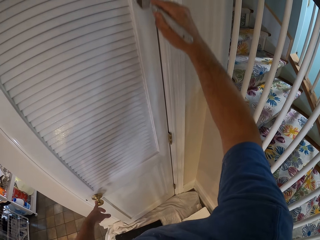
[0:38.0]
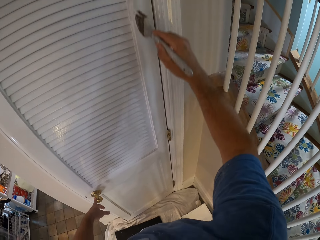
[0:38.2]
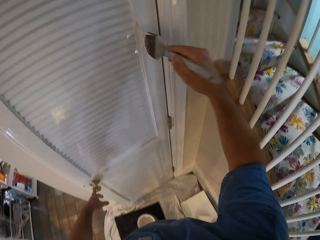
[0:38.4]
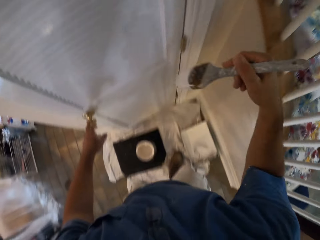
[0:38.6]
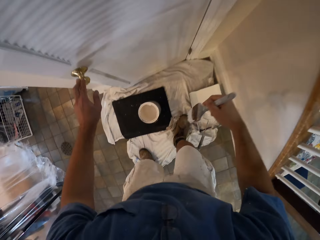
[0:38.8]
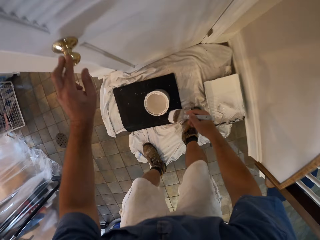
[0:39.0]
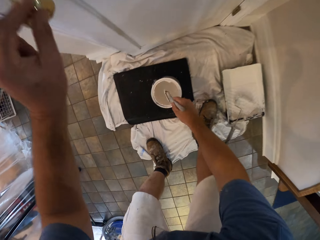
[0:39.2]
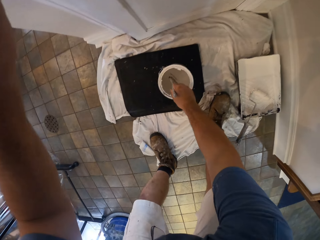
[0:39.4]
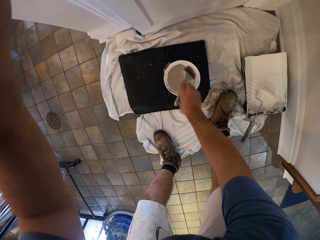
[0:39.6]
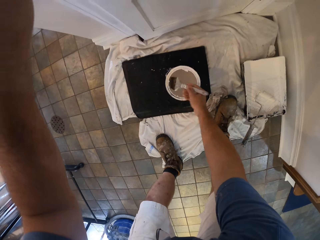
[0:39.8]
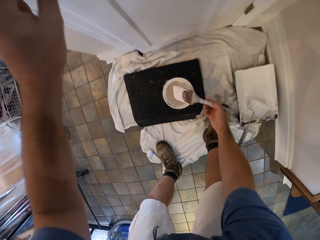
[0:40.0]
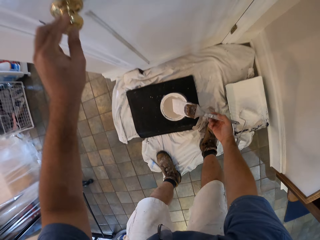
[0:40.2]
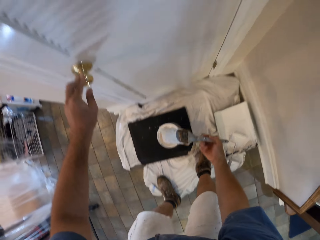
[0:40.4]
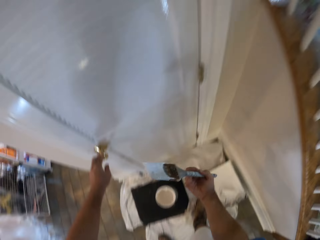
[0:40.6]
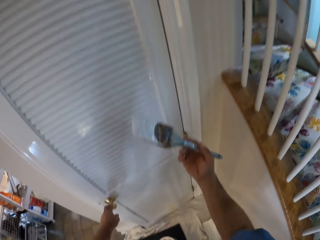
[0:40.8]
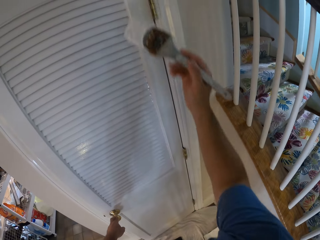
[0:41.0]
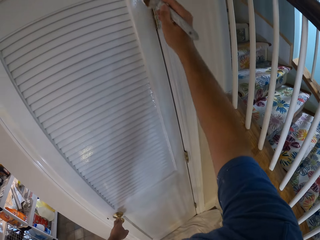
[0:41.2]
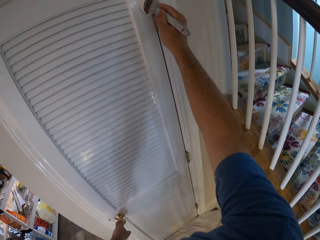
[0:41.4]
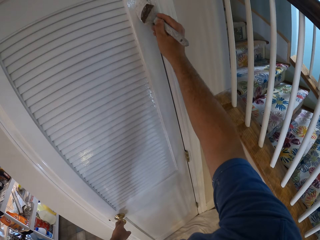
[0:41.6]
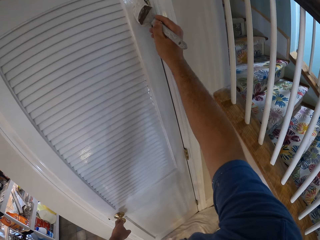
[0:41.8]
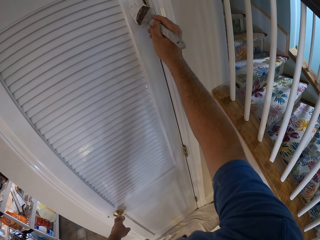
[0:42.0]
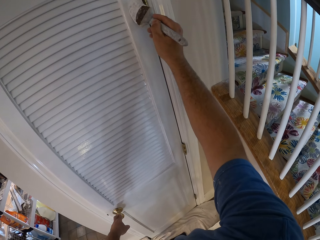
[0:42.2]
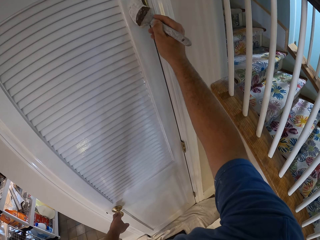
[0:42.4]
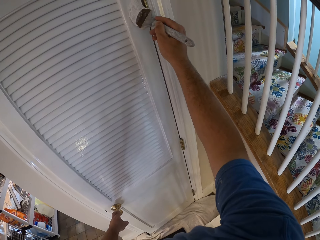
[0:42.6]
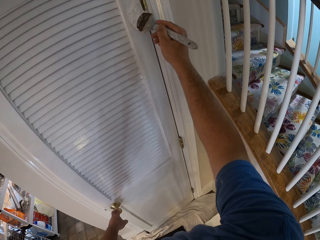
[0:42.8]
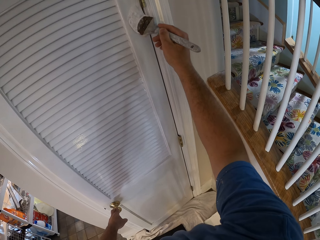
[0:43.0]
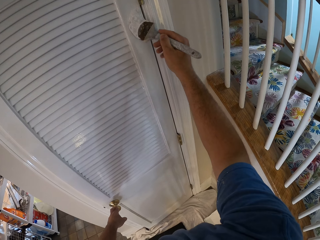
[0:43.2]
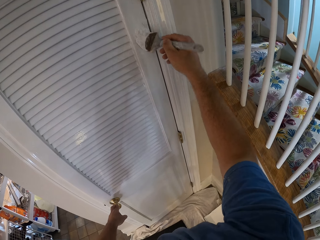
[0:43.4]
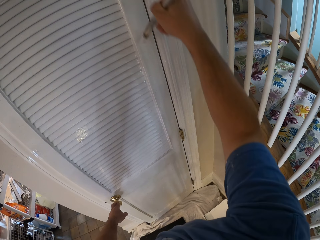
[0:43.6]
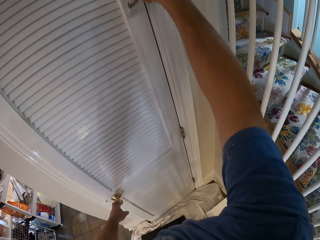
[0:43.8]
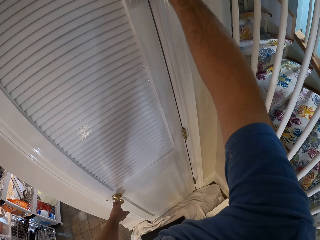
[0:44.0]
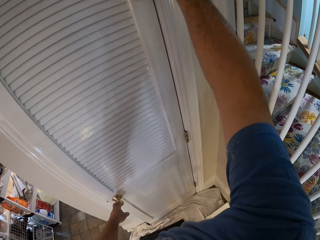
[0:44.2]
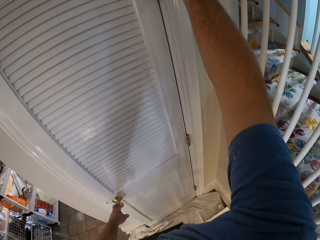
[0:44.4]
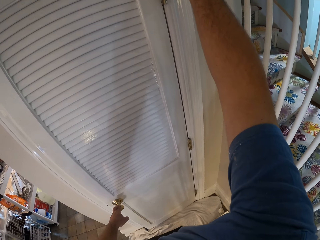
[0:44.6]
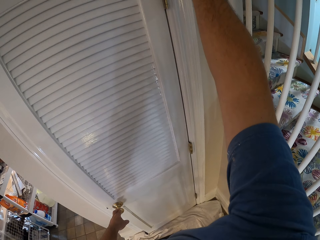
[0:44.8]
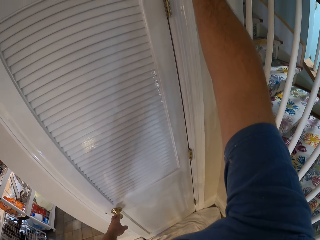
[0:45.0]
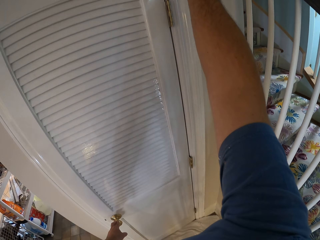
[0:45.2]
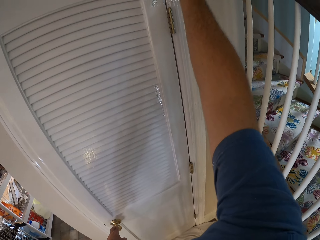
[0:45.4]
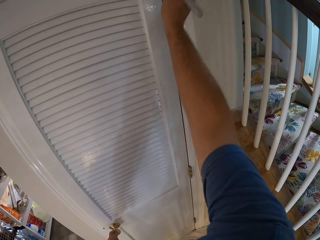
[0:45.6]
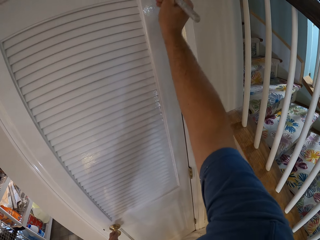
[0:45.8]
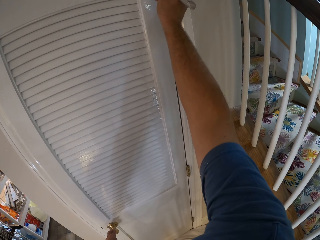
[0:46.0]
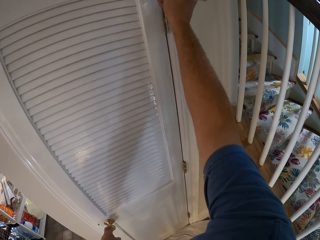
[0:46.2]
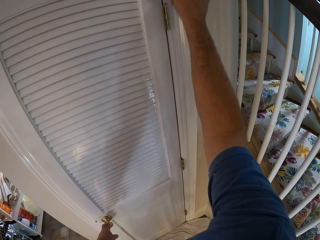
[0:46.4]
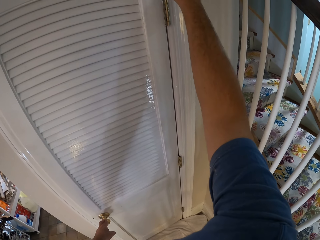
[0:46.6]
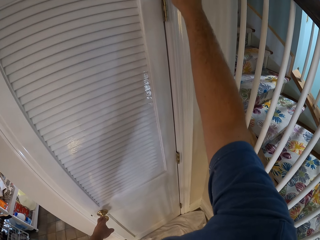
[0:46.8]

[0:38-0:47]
The camera wearer dips the paint brush into paint in the paint bucket. They paint the door with the paint brush.

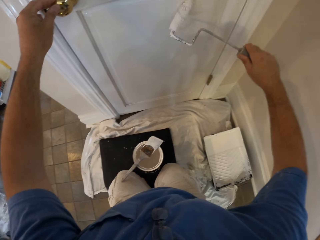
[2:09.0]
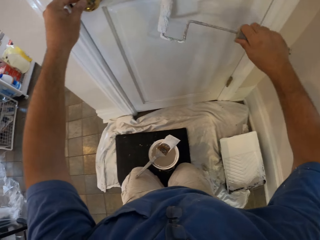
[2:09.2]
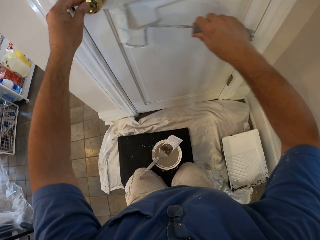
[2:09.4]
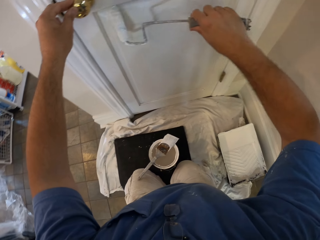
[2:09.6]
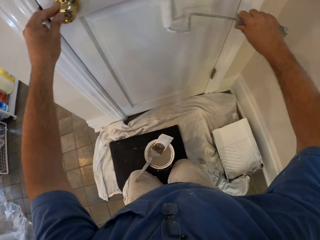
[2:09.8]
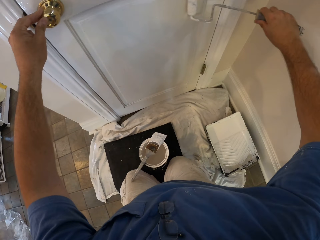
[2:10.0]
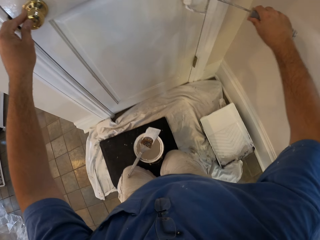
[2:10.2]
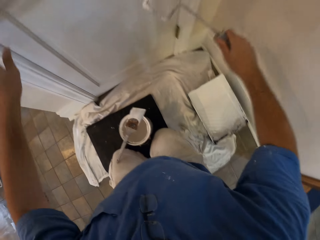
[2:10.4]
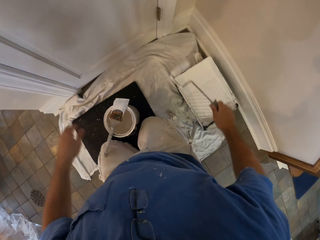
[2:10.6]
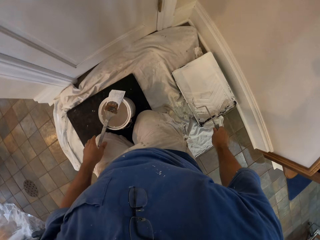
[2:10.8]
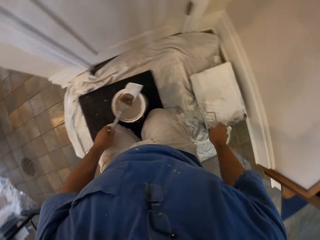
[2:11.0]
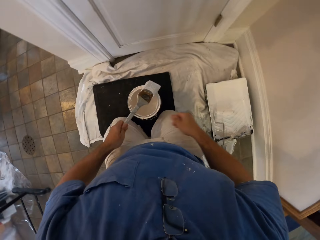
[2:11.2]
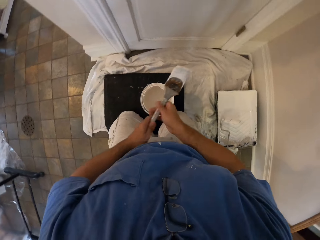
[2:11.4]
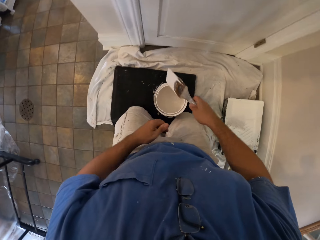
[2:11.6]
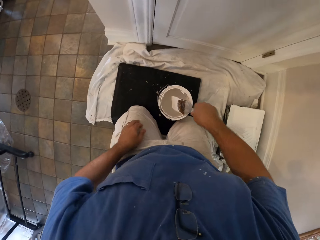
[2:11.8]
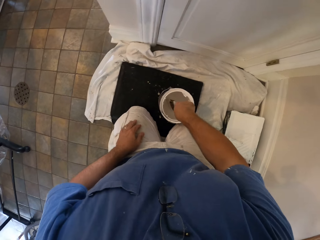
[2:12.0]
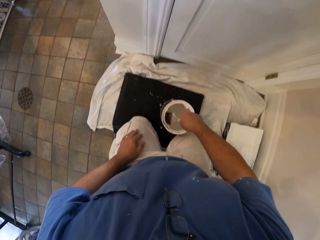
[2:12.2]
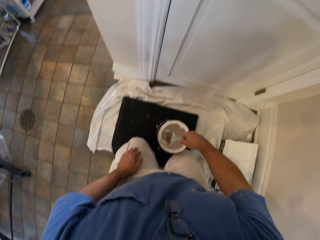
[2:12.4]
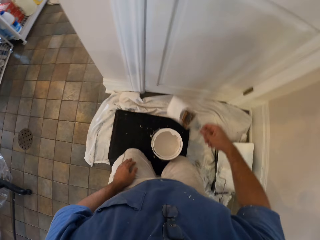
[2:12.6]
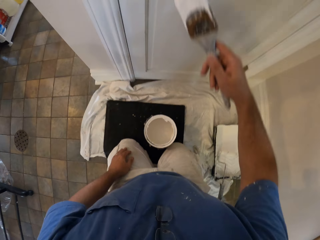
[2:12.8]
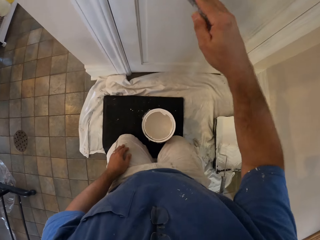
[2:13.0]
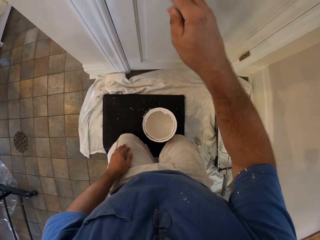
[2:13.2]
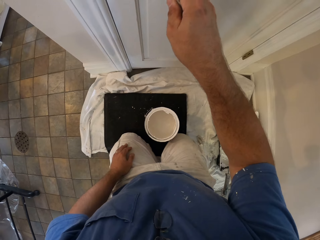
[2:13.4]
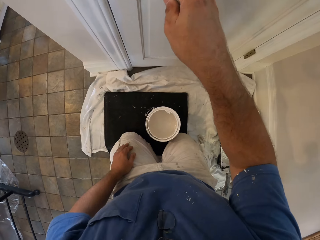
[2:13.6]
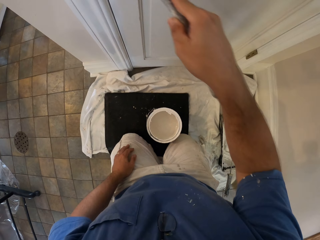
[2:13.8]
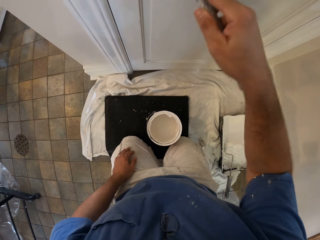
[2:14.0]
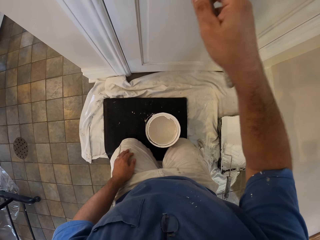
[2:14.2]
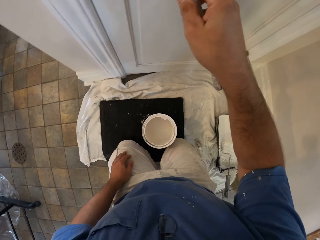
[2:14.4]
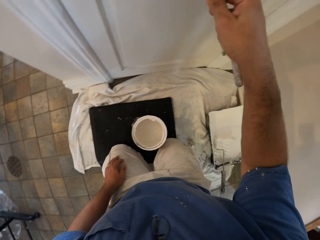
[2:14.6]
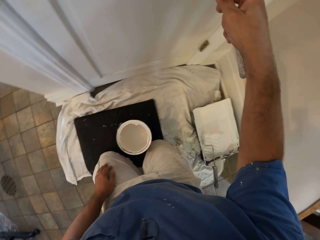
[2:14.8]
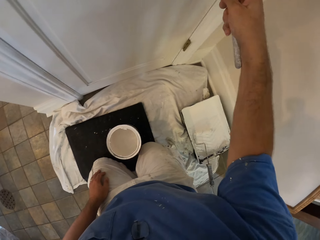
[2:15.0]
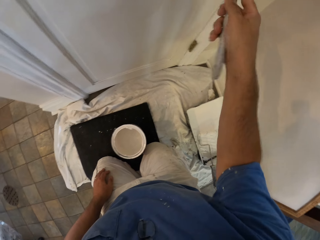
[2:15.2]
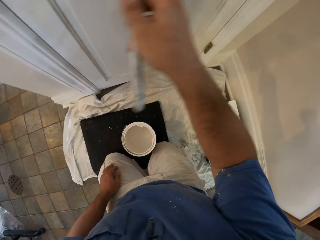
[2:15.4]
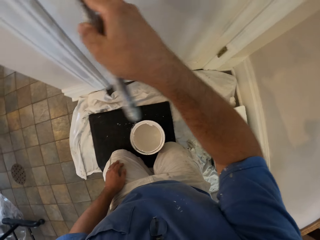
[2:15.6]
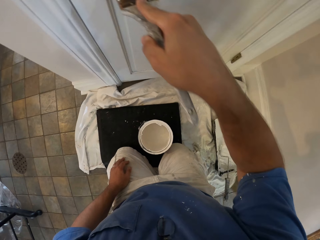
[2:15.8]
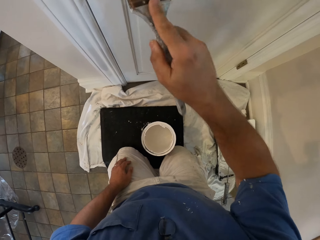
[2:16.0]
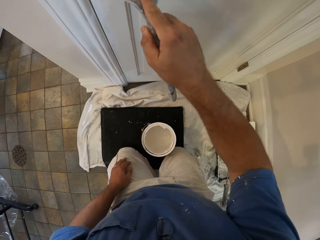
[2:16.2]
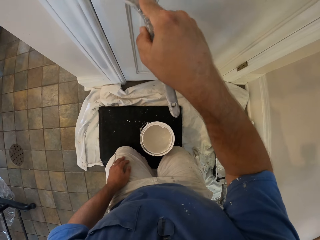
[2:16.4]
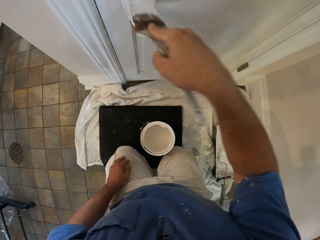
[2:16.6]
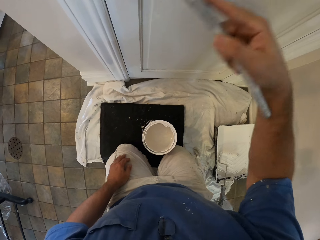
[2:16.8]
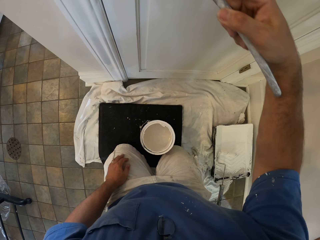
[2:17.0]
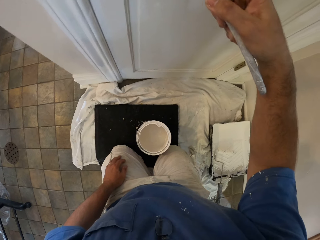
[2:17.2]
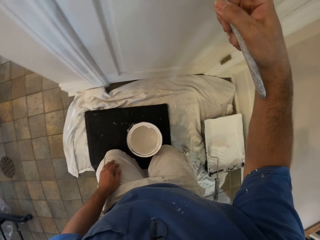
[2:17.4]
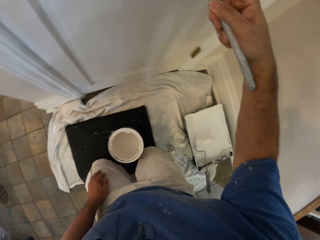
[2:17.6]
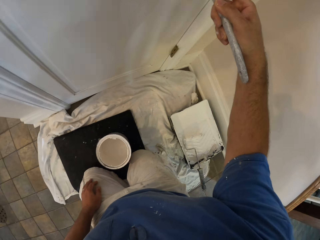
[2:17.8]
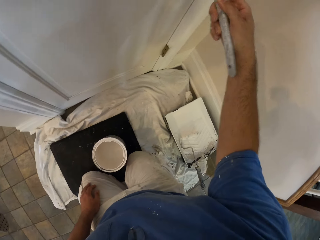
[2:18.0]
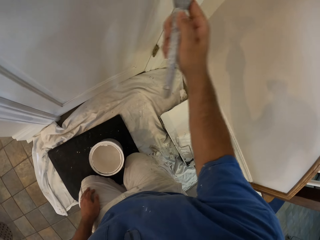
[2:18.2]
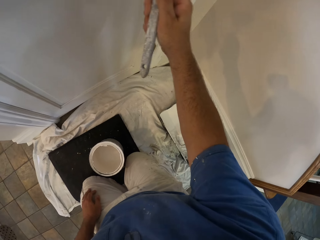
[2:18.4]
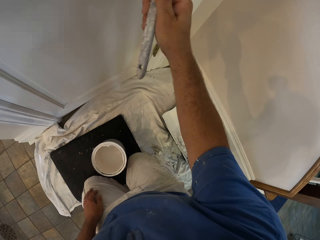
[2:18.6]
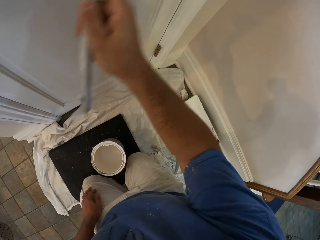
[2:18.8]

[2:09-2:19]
The camera wearer drops the paint brush roller on the bucket with paint. He picks up the paint brush from the paint bucket and moves the other paint brush to his right hand. He dips the paint brush into paint in the paint bucket. He paints the door with the paint brush.
